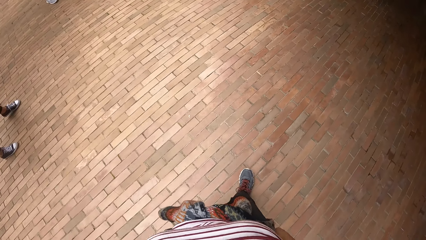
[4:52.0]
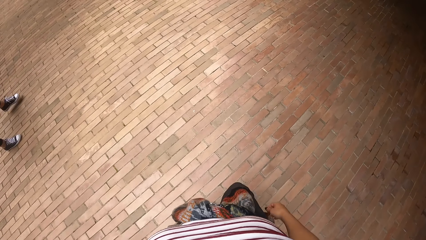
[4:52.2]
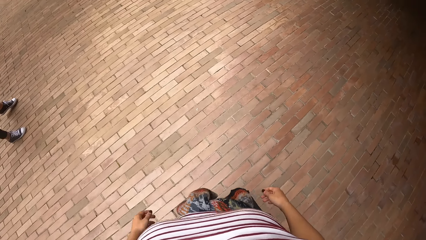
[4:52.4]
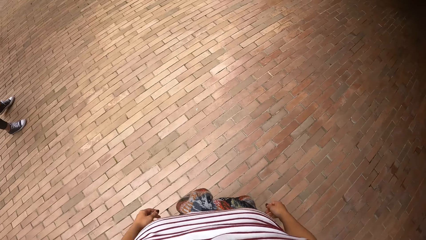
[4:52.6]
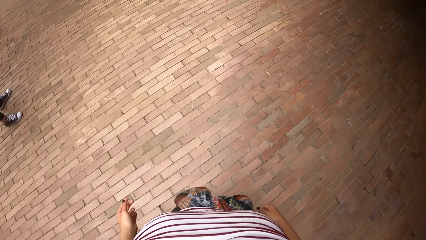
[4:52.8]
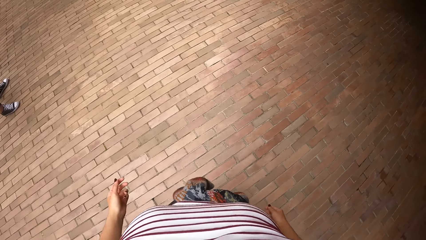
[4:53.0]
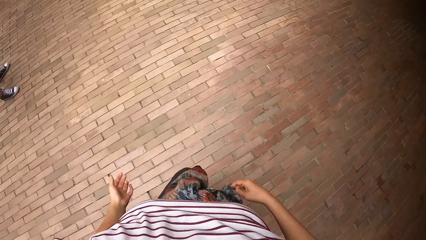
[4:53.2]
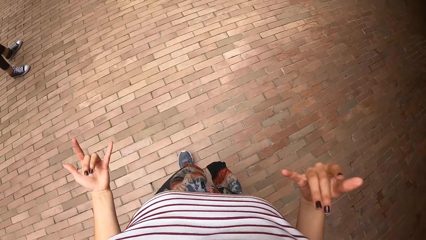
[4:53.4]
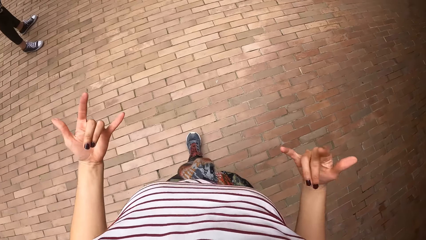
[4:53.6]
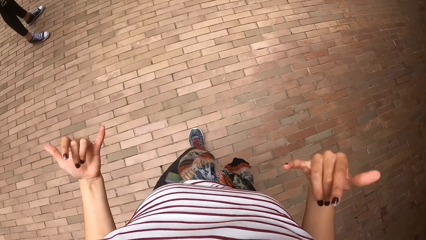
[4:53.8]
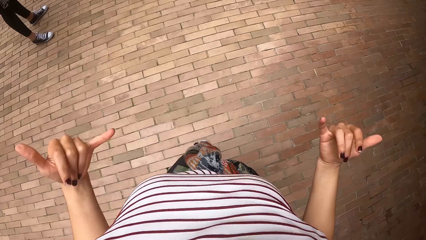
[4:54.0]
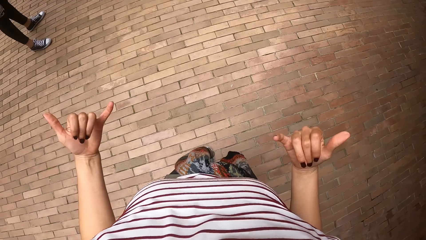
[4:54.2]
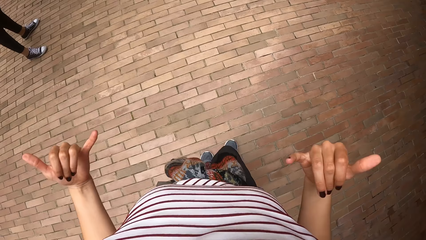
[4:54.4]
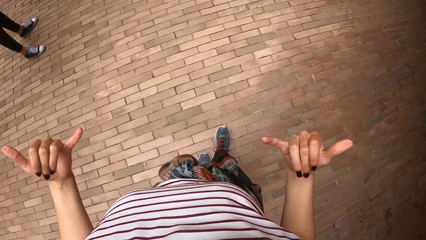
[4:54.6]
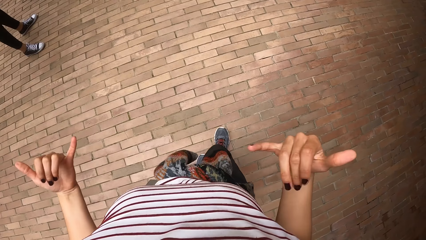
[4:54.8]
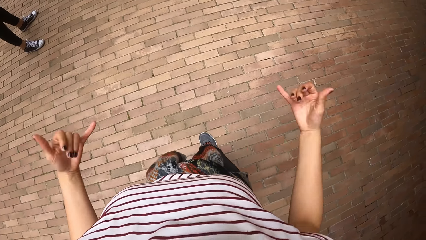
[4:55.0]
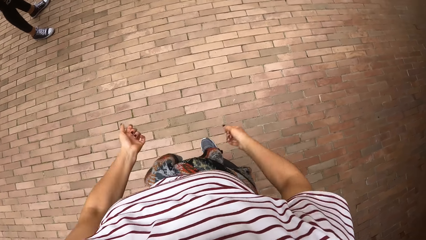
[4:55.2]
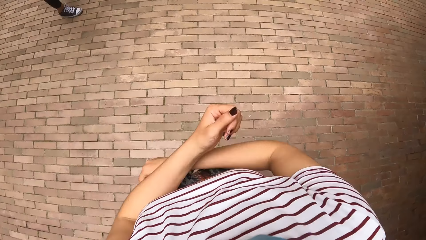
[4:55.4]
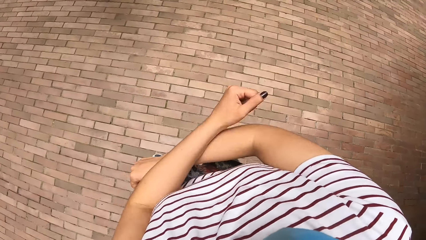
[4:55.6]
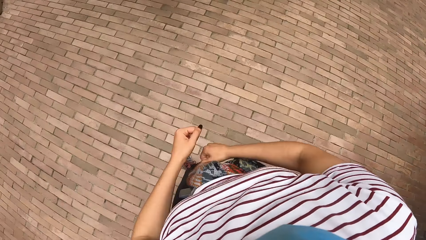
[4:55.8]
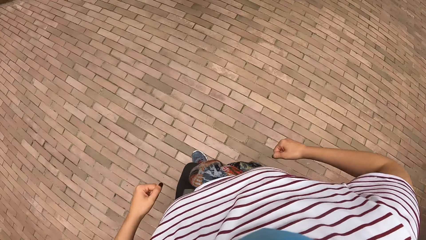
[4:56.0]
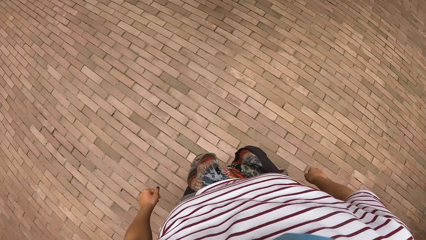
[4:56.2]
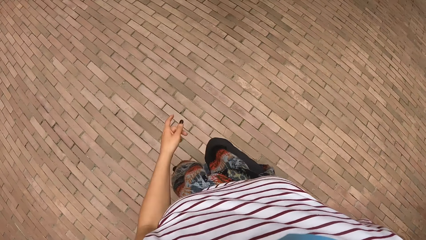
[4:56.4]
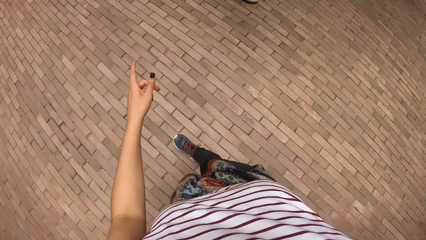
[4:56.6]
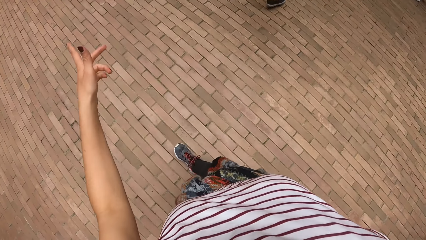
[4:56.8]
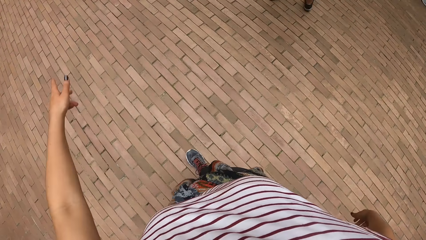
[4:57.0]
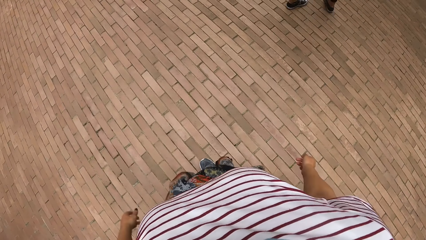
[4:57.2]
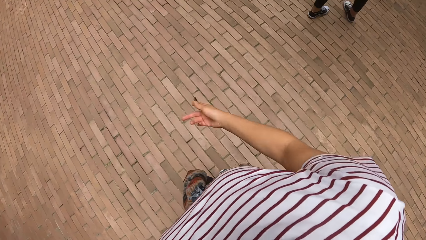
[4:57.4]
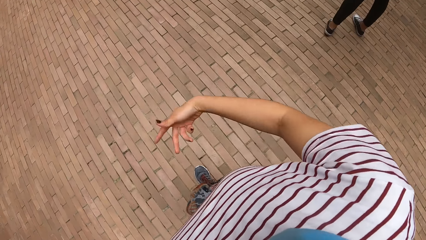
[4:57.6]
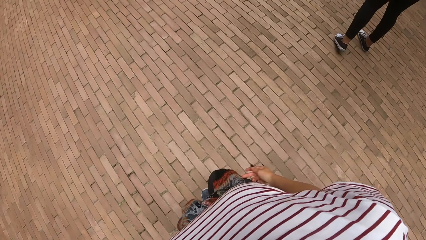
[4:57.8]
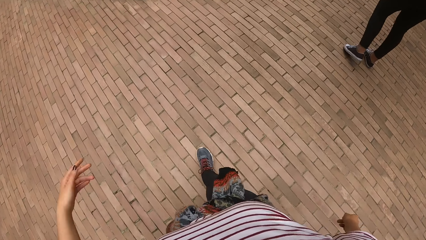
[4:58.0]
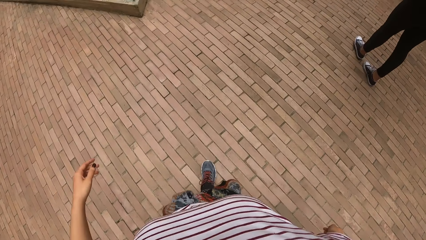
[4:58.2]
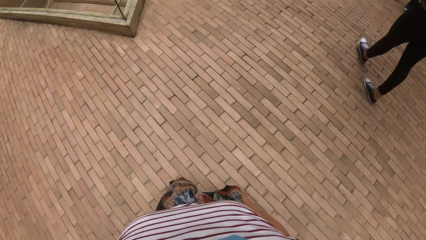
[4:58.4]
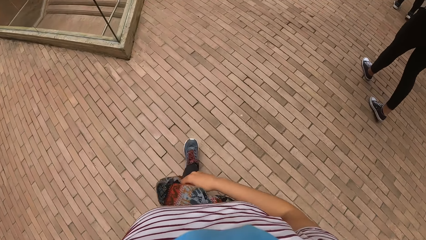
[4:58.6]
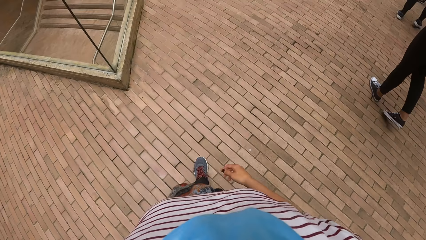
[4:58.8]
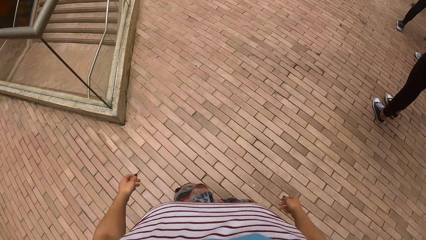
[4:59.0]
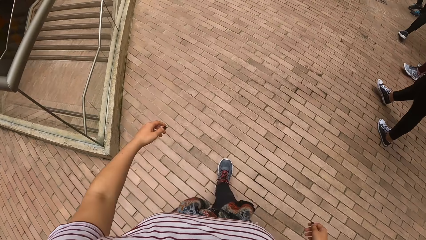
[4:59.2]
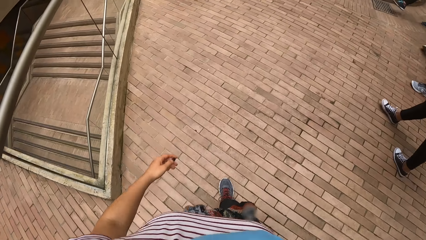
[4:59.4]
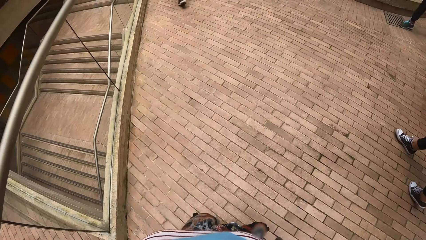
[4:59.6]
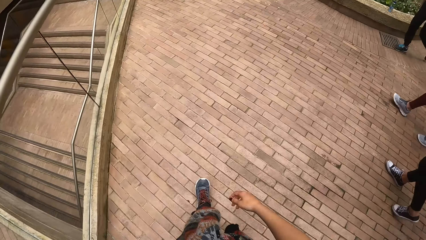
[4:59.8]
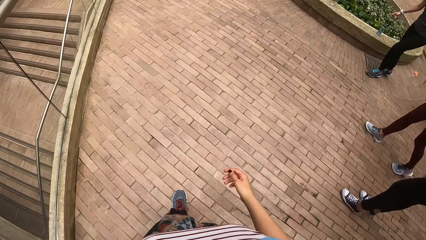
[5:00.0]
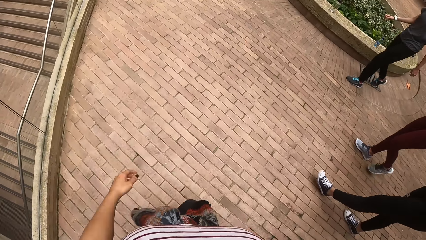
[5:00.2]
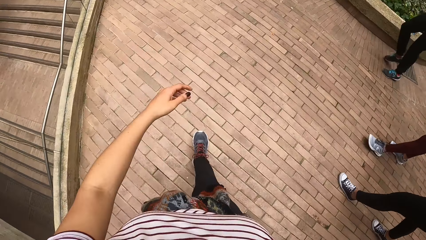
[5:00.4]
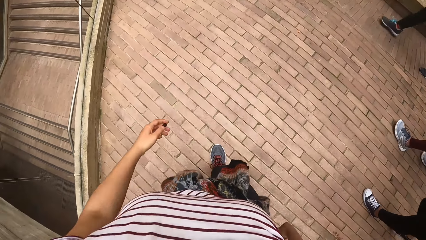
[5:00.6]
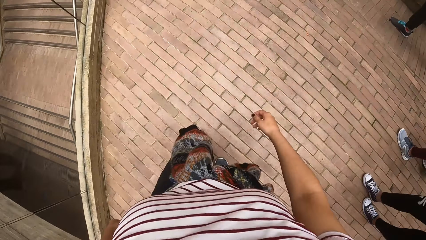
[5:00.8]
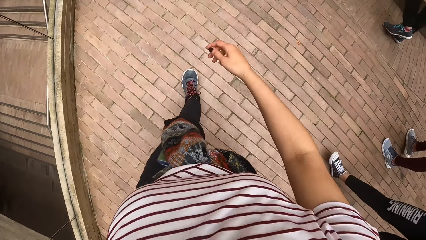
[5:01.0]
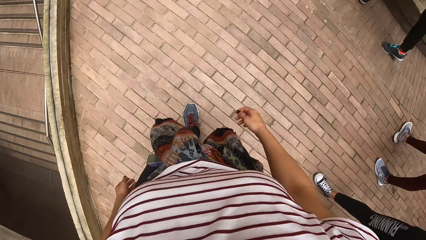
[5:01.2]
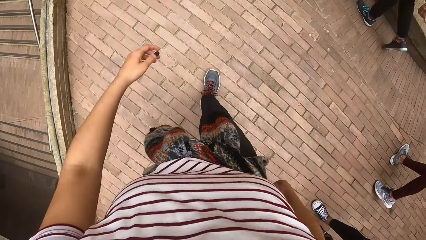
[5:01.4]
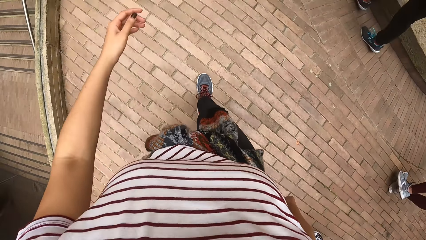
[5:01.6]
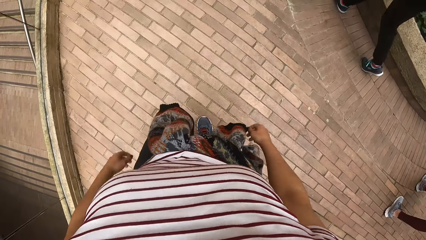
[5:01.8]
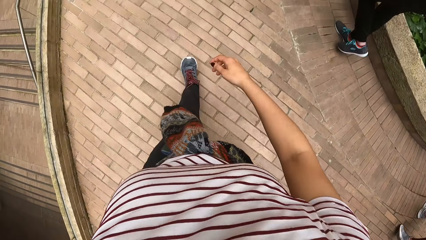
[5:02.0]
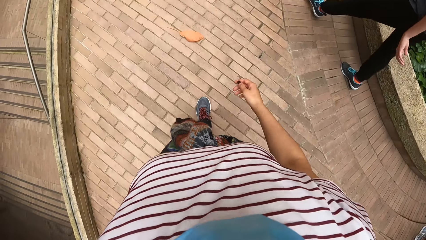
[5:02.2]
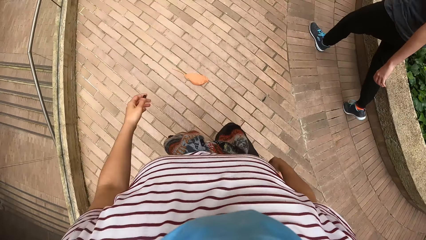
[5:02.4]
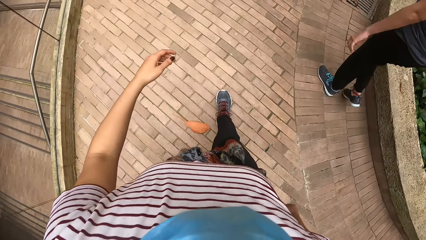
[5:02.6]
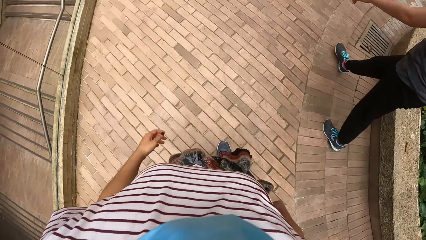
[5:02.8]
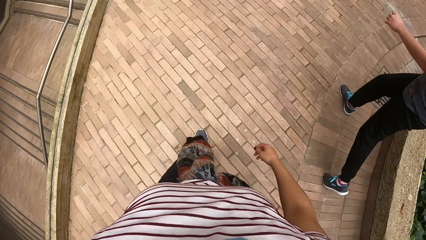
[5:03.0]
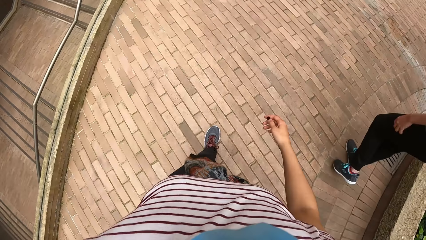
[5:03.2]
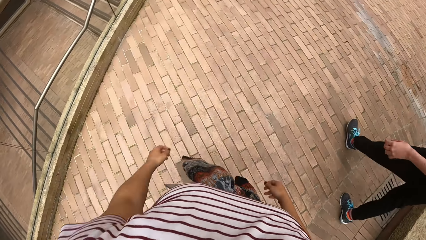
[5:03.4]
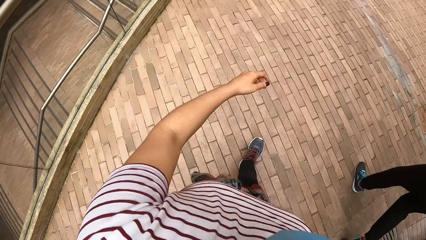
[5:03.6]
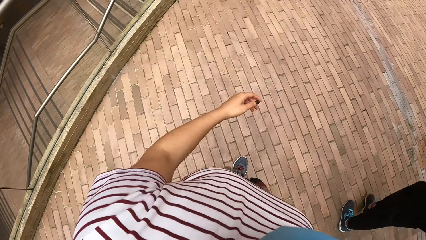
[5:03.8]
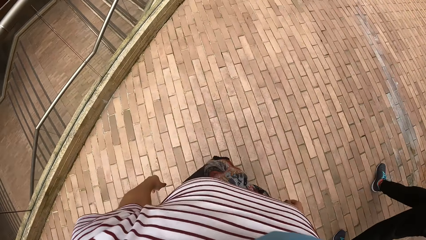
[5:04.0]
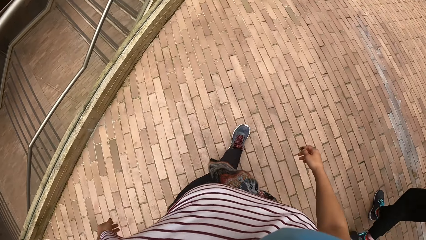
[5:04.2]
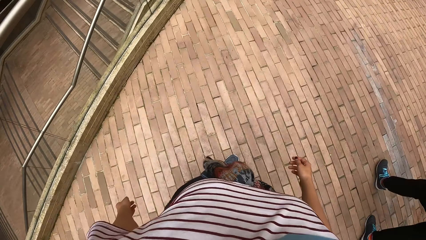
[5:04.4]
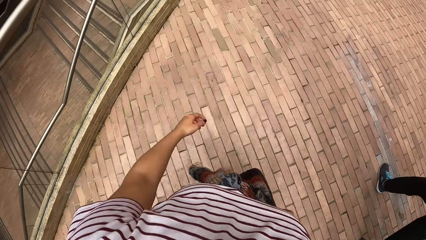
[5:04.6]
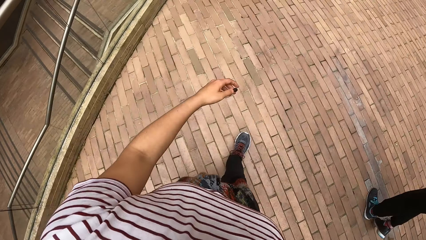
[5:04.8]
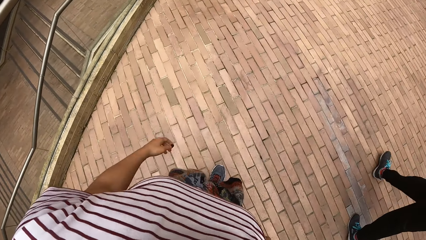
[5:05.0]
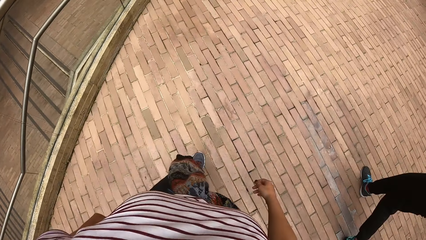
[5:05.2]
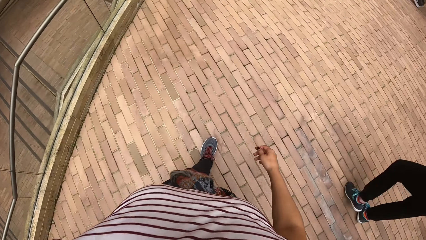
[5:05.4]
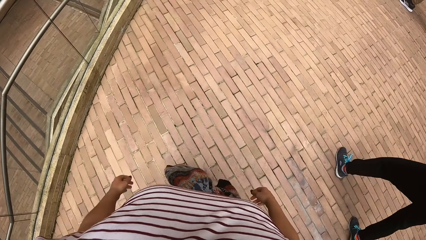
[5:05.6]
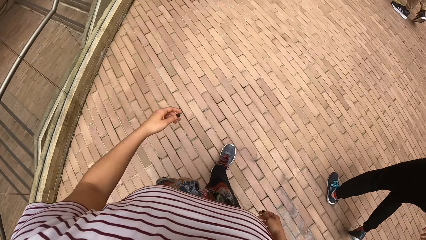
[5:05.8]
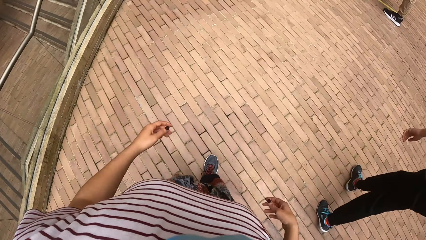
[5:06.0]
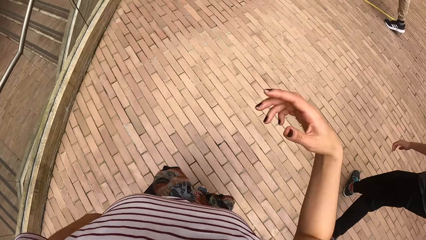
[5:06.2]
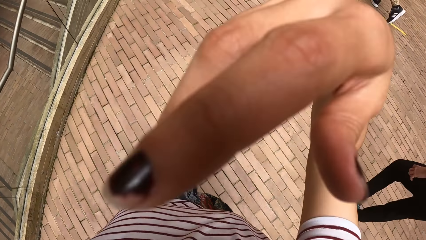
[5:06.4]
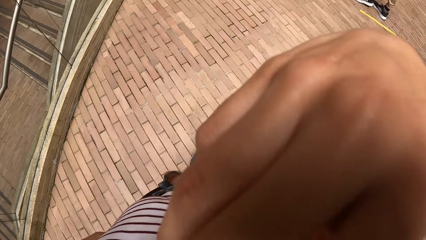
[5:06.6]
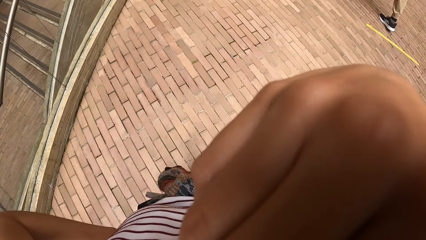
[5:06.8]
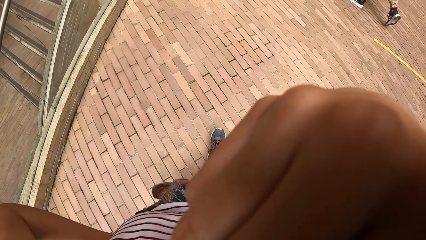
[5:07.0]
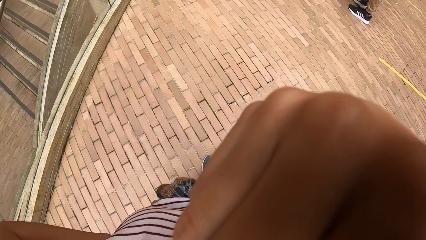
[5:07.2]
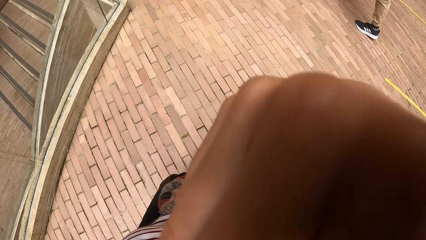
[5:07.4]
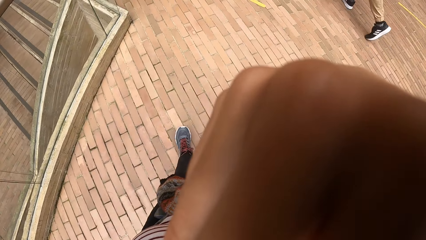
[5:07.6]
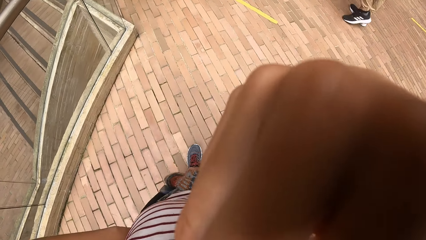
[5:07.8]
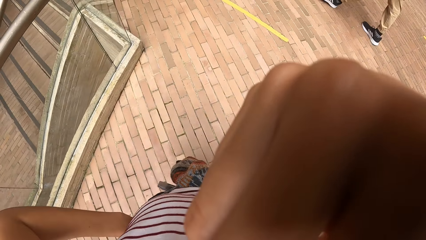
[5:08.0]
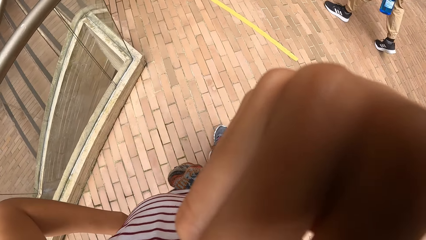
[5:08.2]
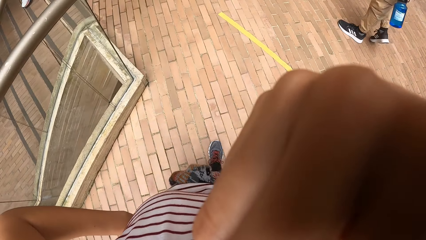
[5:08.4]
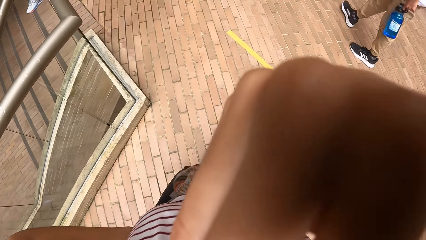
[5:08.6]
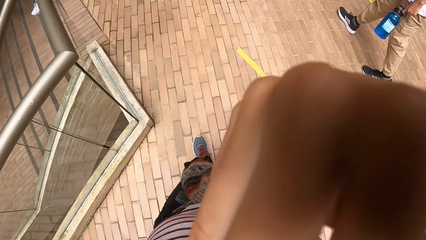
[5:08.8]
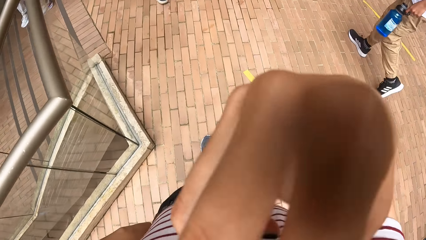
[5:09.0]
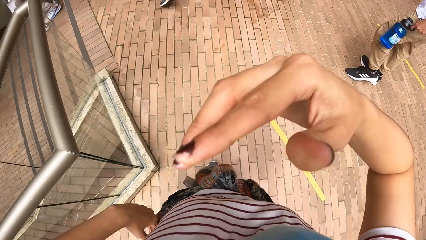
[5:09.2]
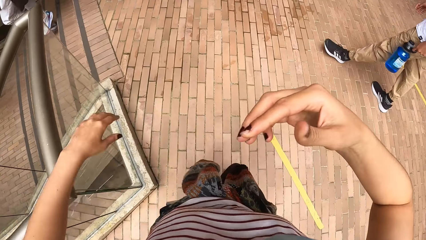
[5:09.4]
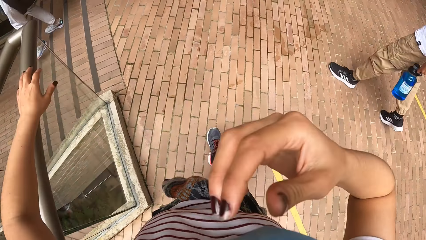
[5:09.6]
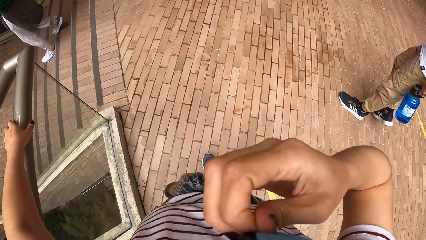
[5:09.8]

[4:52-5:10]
The camera wearer dances on the decking of the building. They walk. They adjust a mask. They walk towards a flight of stairs.
